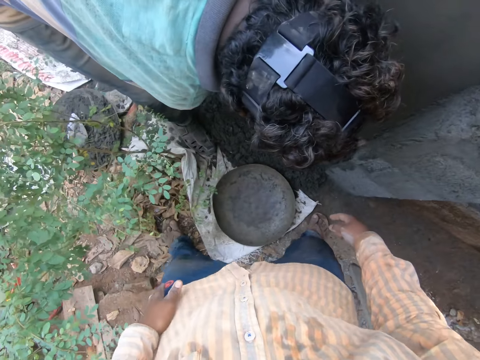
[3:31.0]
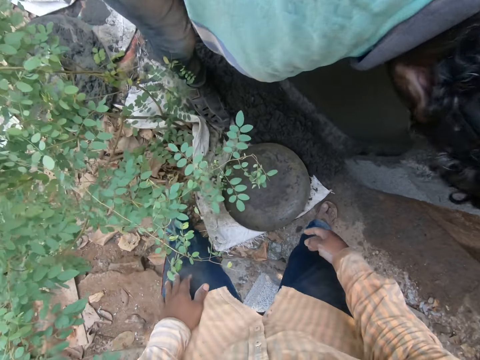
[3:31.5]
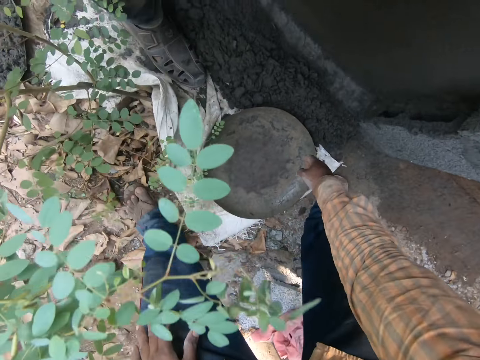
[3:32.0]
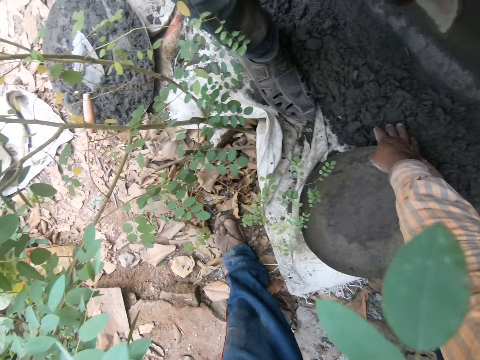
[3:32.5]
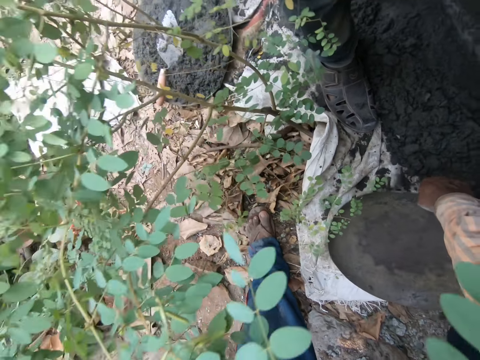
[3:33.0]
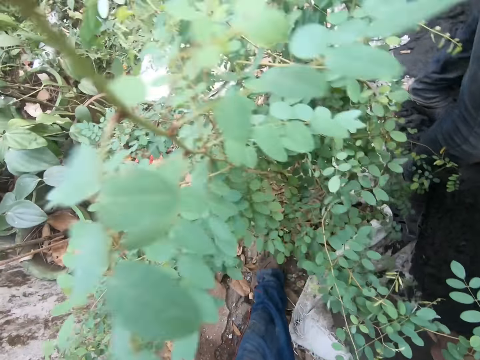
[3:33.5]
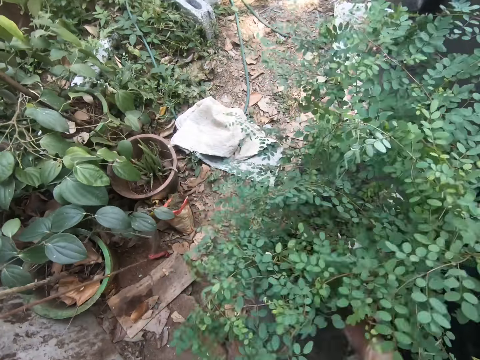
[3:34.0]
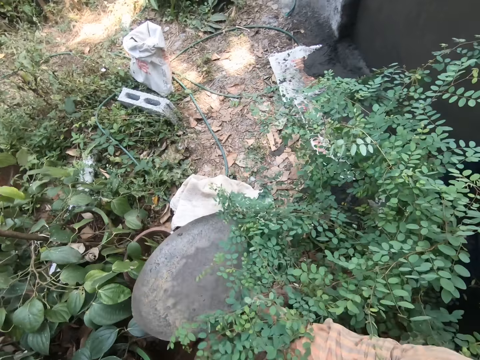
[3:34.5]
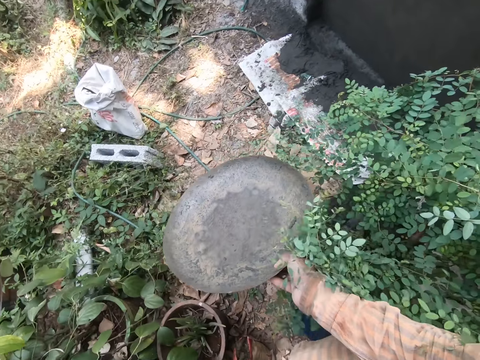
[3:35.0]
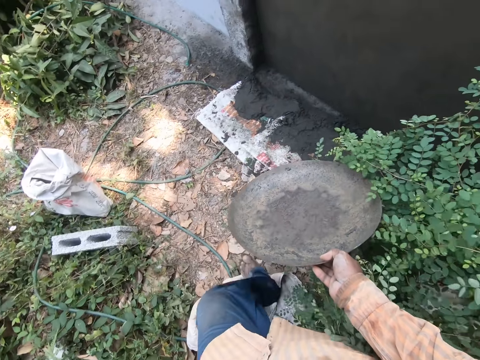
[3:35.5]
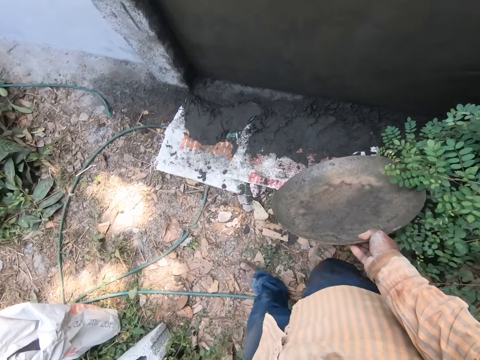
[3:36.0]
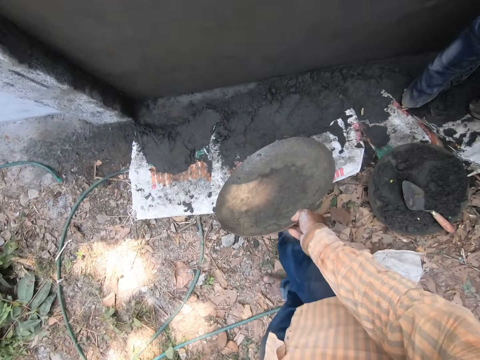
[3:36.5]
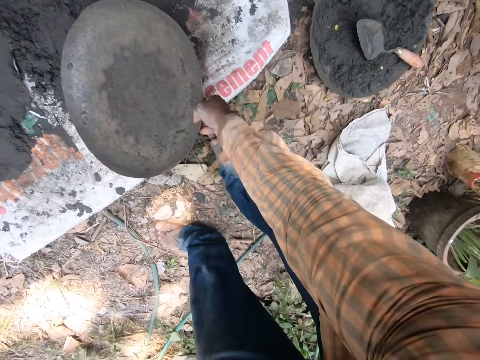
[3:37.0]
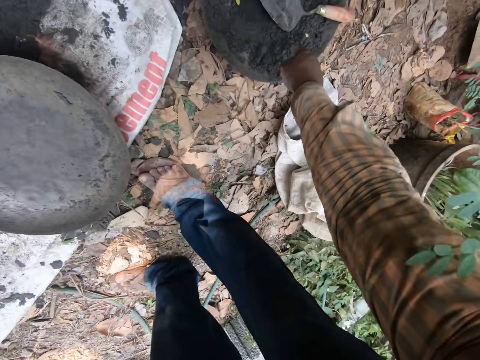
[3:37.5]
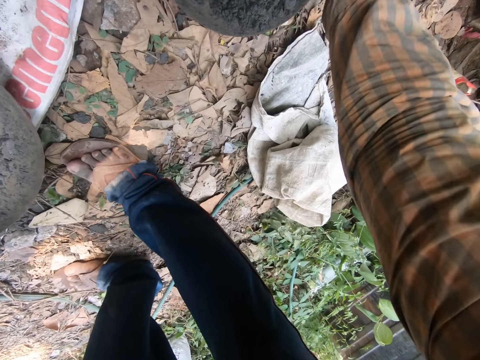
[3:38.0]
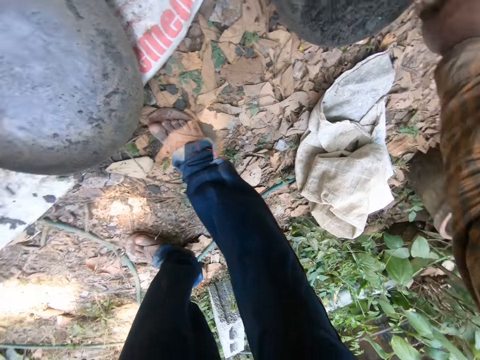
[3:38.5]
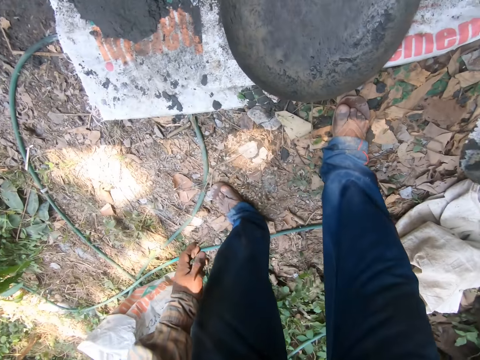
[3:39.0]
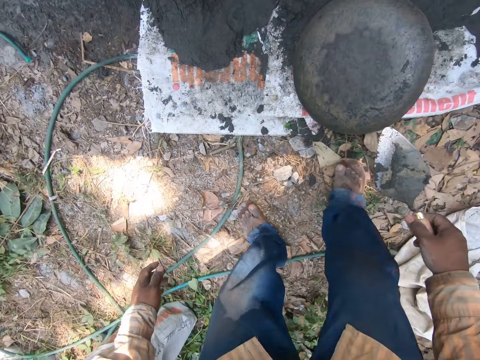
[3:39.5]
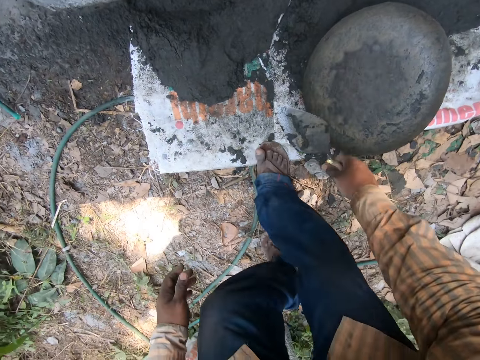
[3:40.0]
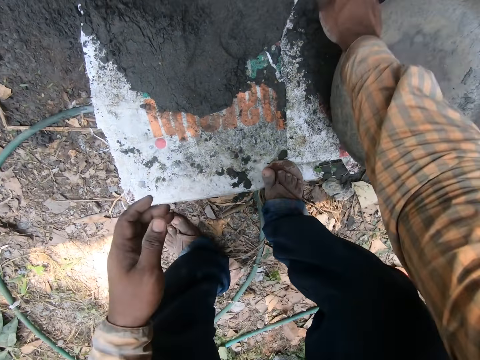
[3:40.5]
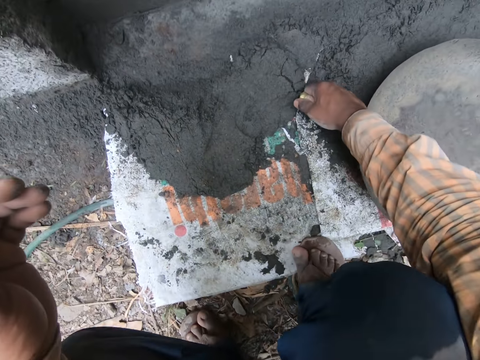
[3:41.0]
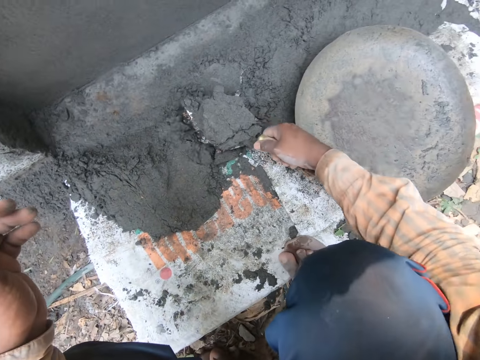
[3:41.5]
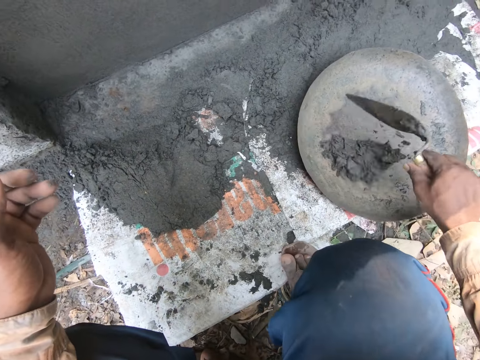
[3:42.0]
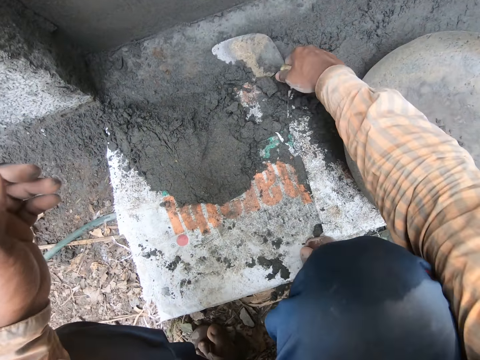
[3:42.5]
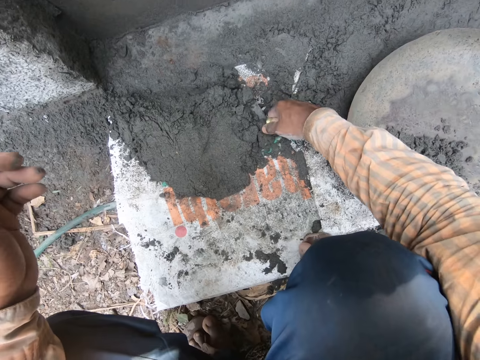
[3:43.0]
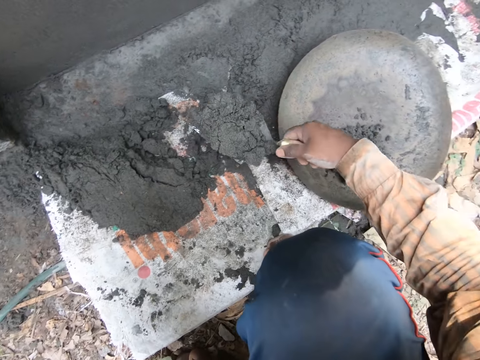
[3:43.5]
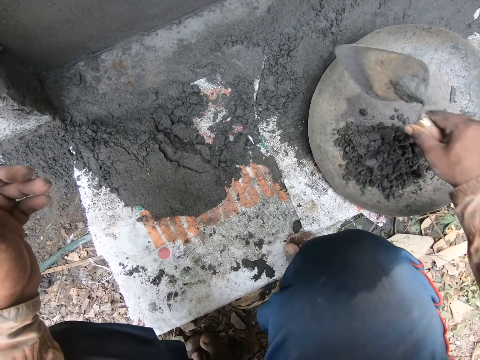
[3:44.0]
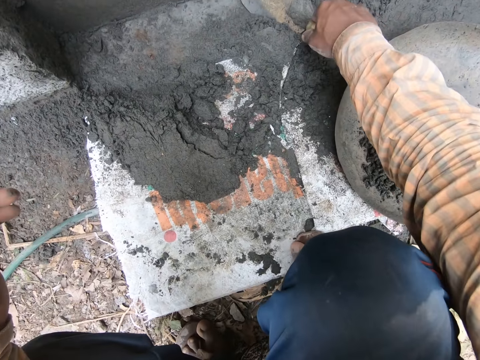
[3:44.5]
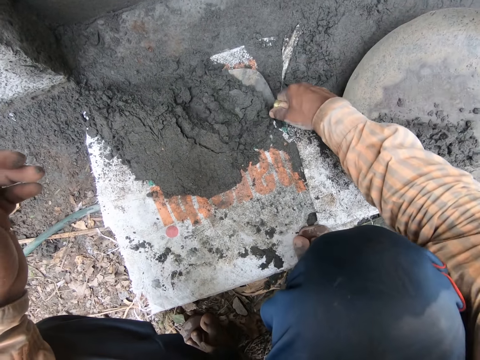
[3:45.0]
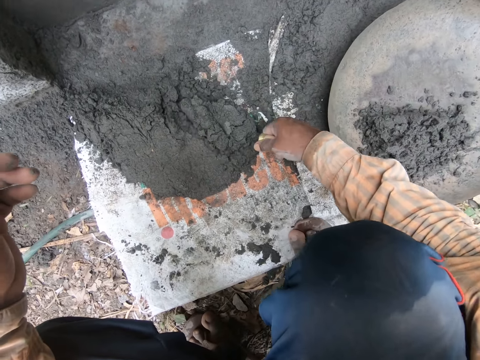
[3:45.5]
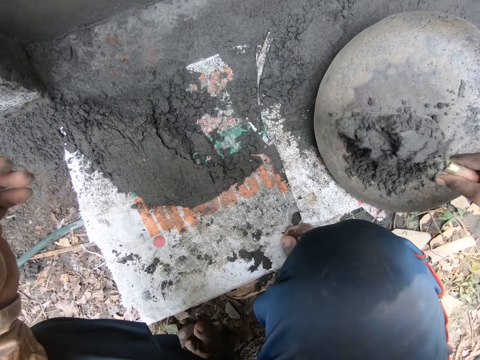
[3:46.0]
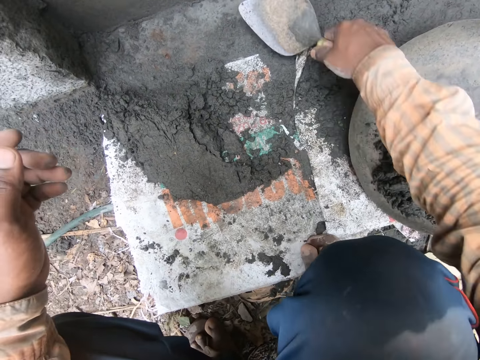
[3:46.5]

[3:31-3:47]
The camera wearer picks up the head pan with his right hand from the floor. He walks with the cement carrier. He drops the head pan in his right hand on the floor. He picks up a trowel on some mortar in the head pan with his right hand. He scoops some mortar from the sack with the hand trowel into the head pan. He does so repeatedly.

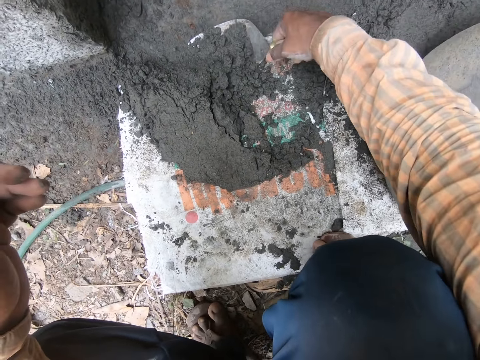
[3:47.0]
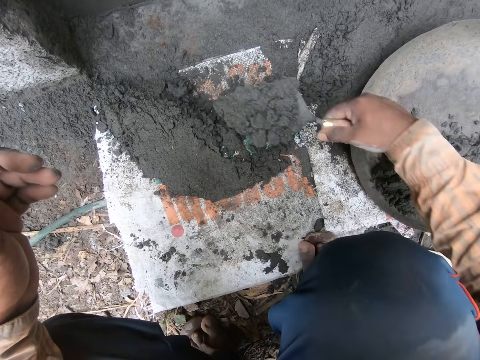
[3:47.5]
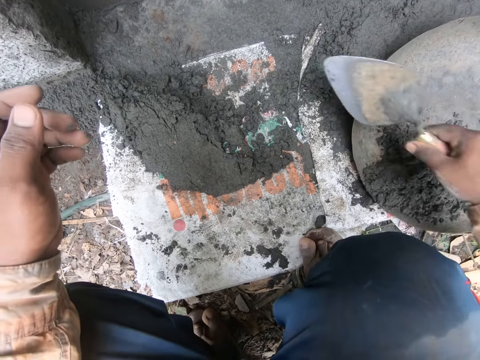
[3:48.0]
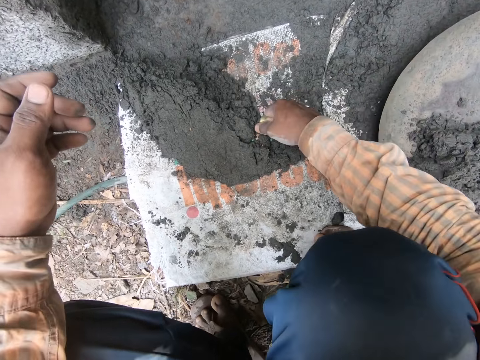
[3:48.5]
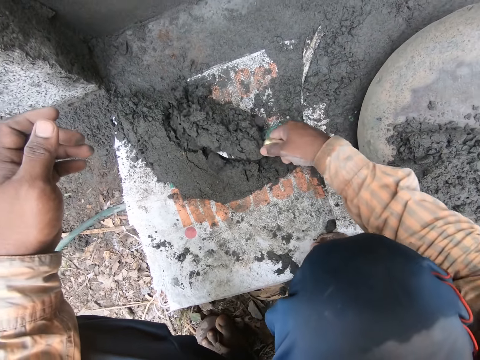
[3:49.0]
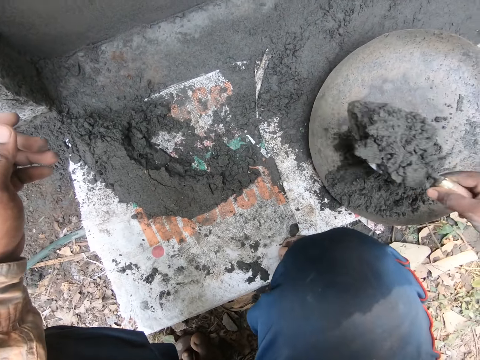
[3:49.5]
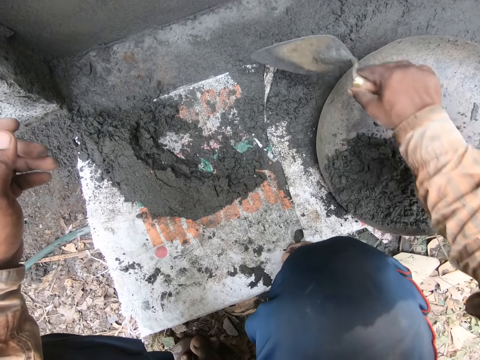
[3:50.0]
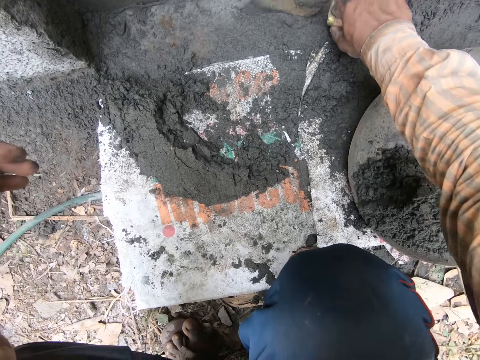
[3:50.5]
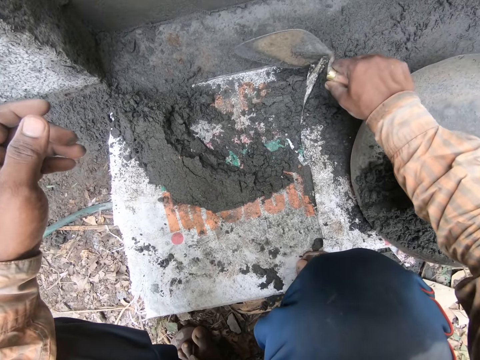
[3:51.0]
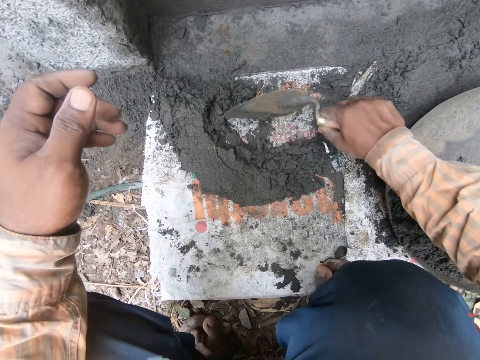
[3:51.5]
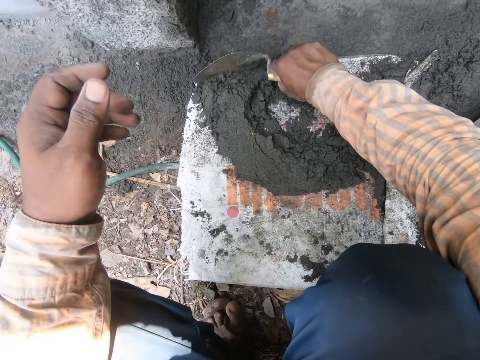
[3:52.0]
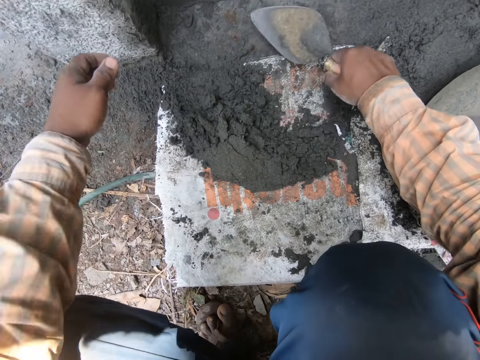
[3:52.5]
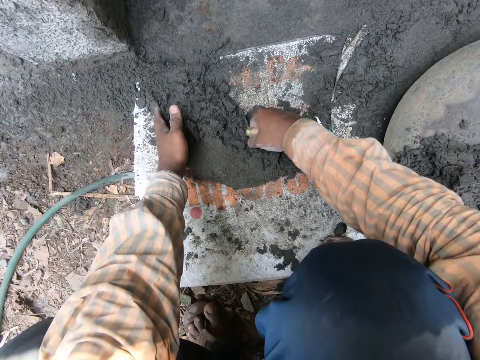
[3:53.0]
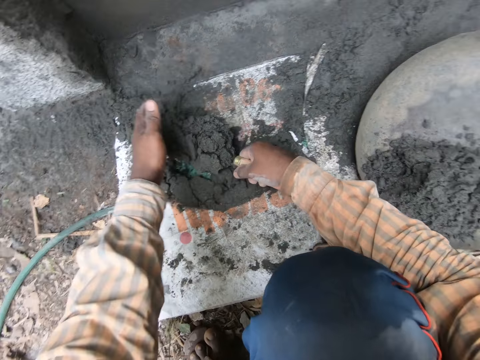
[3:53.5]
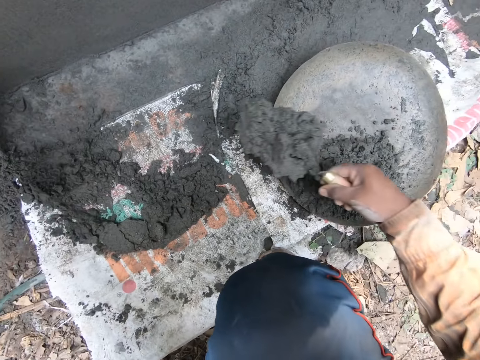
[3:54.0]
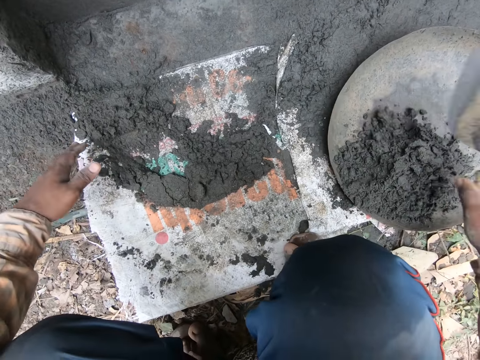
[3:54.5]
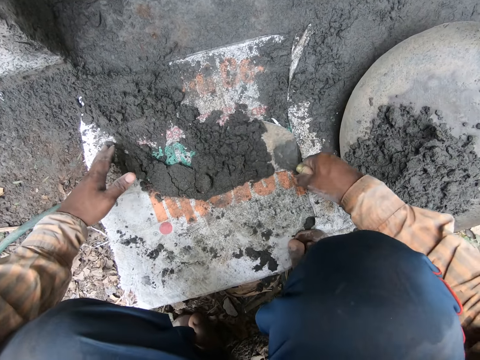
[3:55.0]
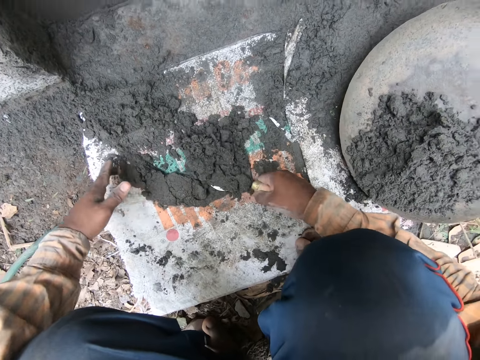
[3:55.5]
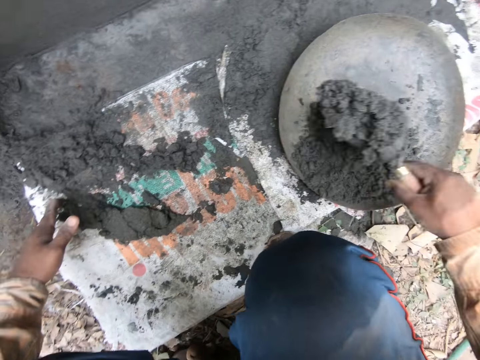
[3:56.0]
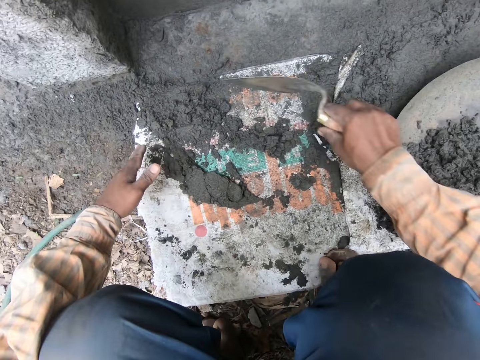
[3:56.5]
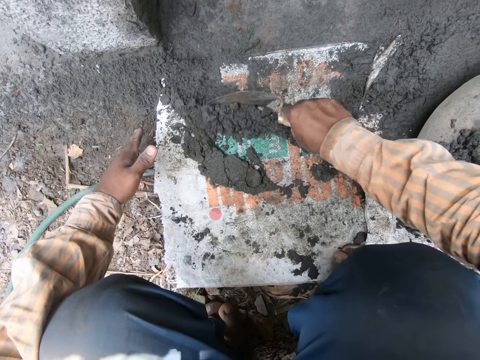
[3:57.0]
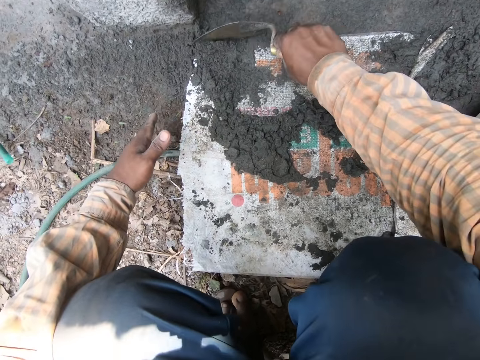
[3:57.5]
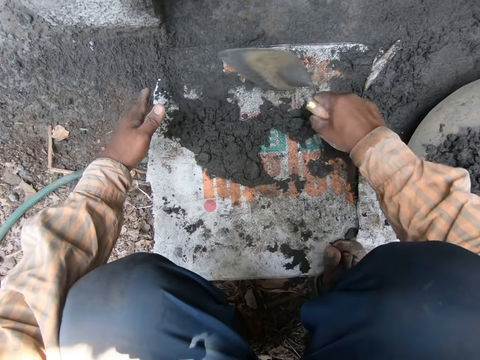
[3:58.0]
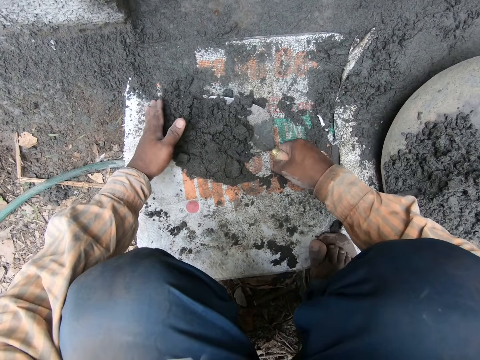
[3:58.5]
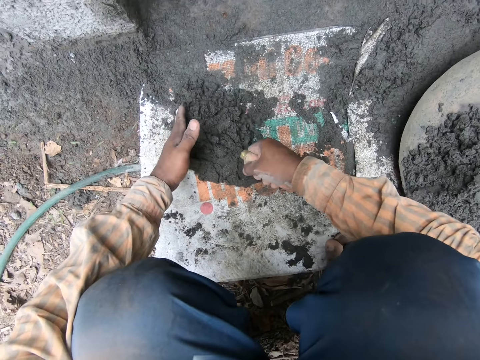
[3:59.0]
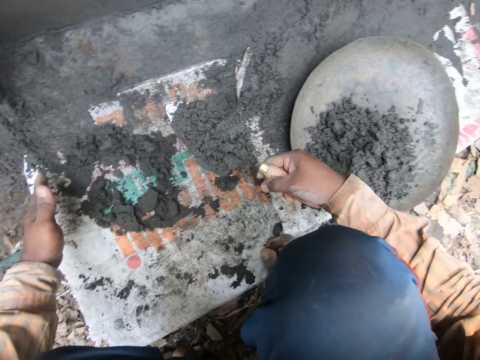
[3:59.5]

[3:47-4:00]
The camera wearer scoops some mortar from the sack with the hand trowel into the head pan. He does so repeatedly. He packs the mortar on the sack with the hand trowel in his right hand. He scoops some mortar from the sack with the hand trowel into the head pan.
